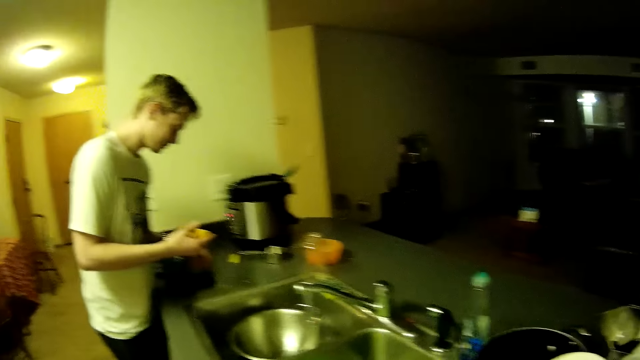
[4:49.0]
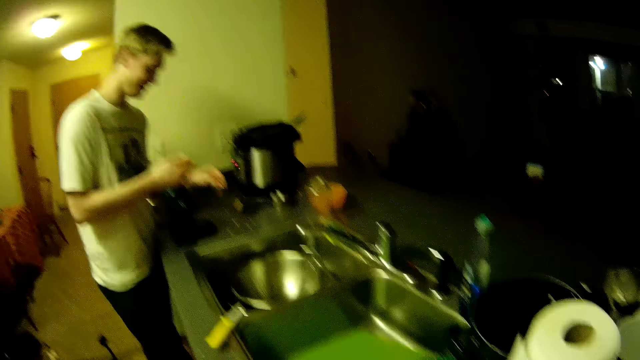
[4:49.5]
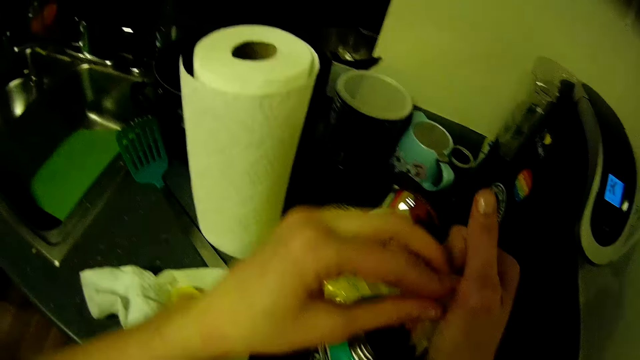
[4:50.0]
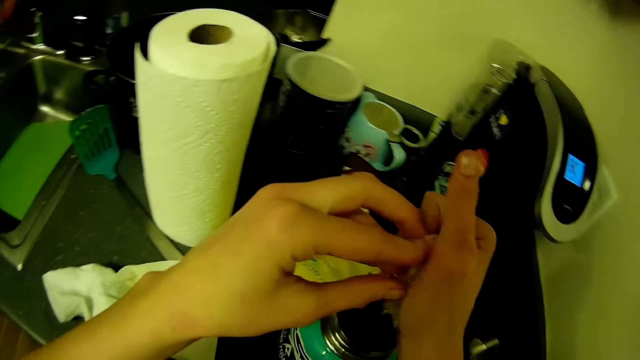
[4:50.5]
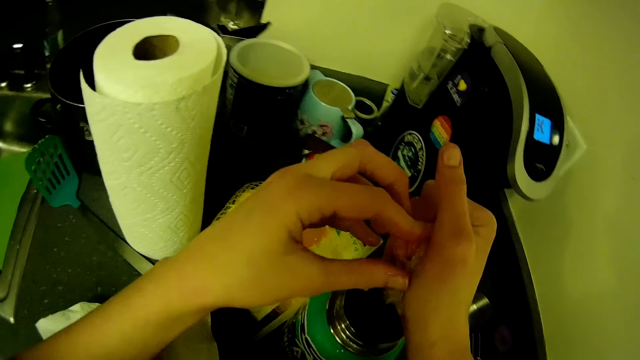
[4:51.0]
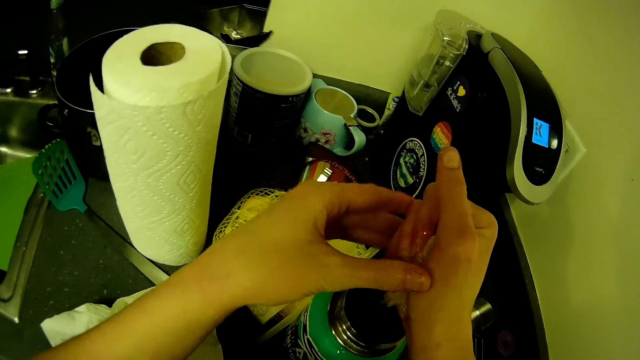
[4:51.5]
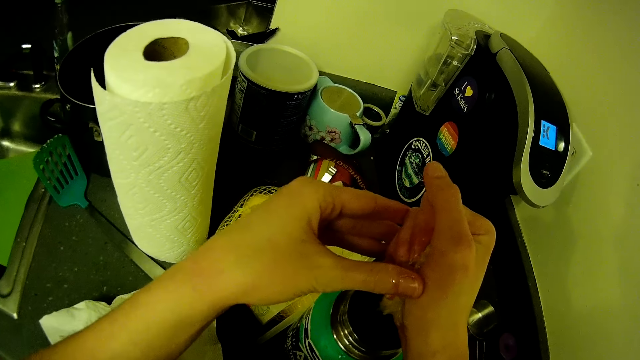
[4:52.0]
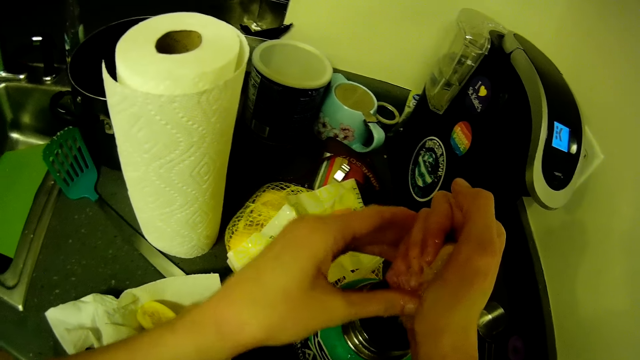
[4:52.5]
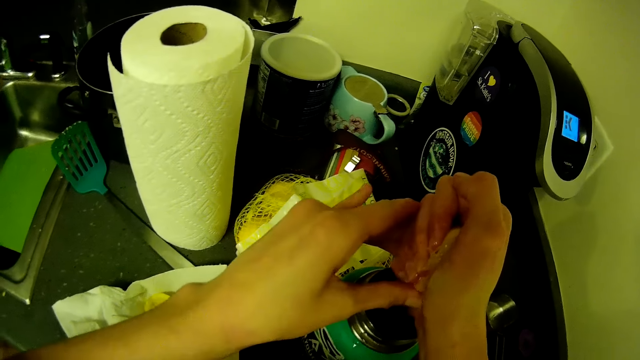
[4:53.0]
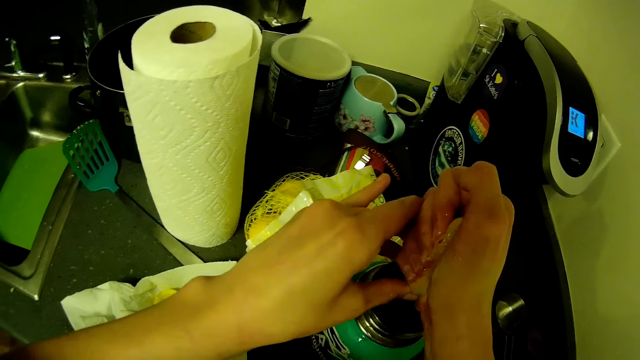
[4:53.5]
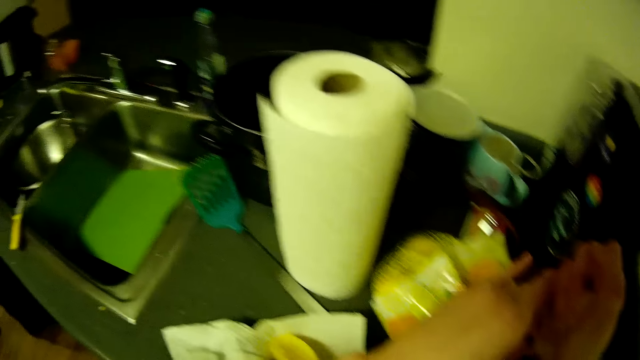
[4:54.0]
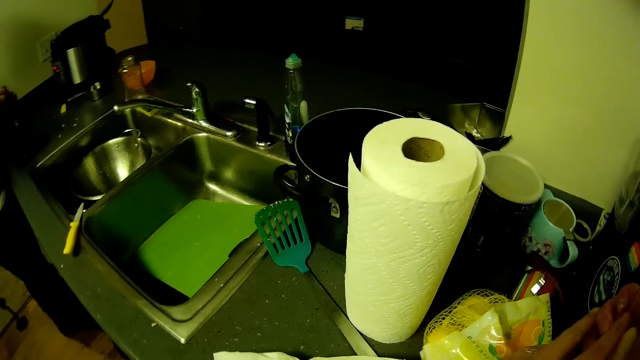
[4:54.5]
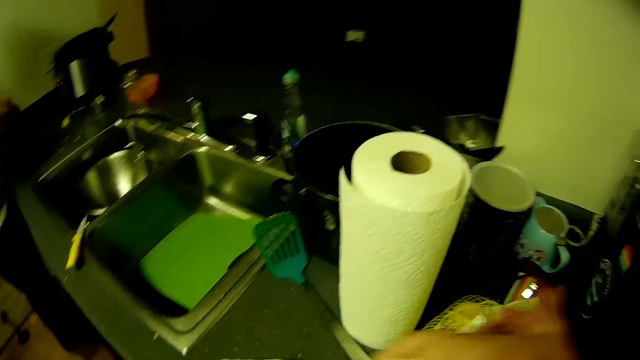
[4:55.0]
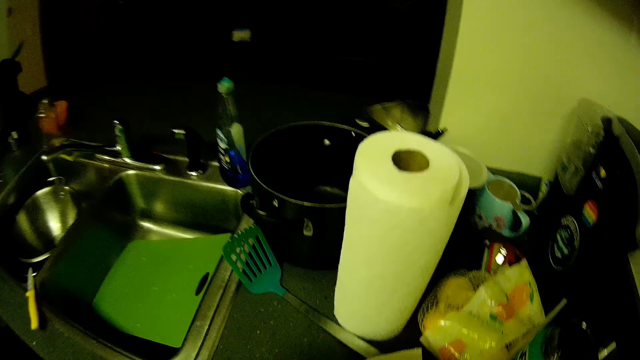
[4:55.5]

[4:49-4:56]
The man holds the lemon with his right hand and drops a lemon seed on the kitchen countertop with his left hand. The camera wearer squeezes juice from the lemon into the water bottle with both hands. They drop the lemon on the kitchen countertop with both hands.

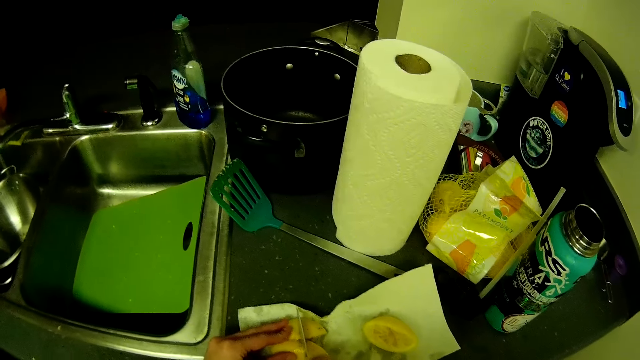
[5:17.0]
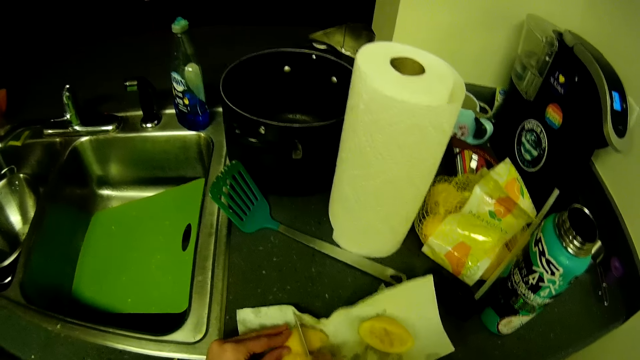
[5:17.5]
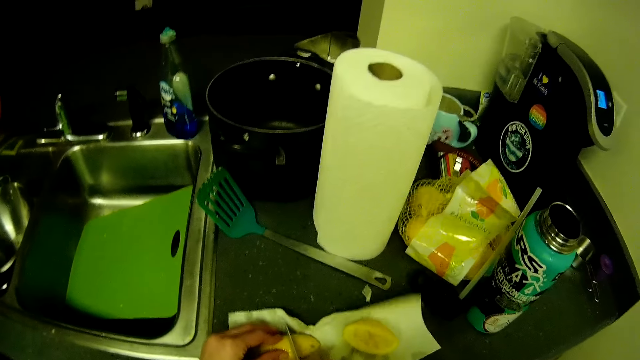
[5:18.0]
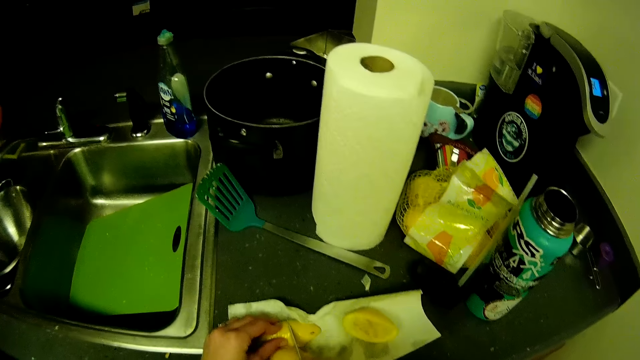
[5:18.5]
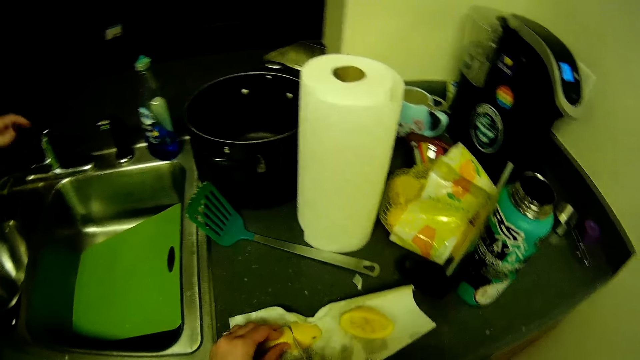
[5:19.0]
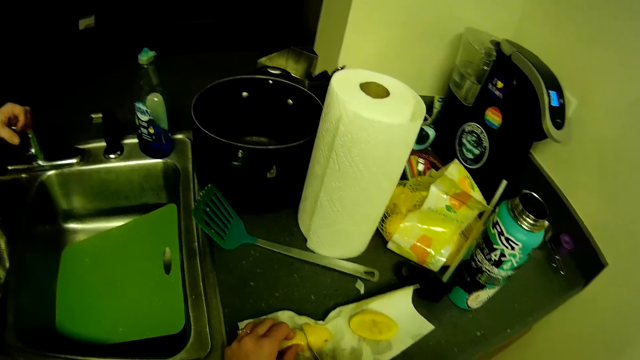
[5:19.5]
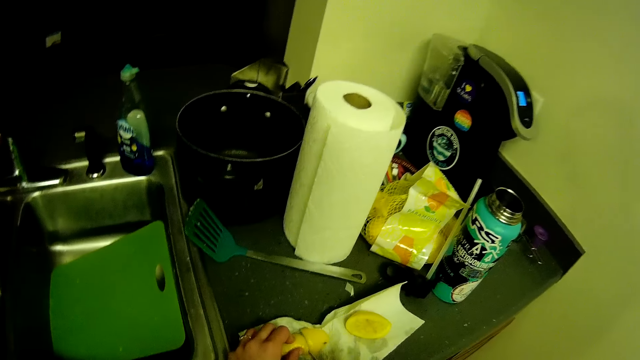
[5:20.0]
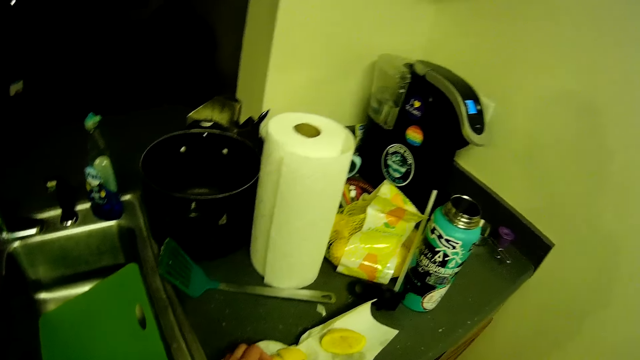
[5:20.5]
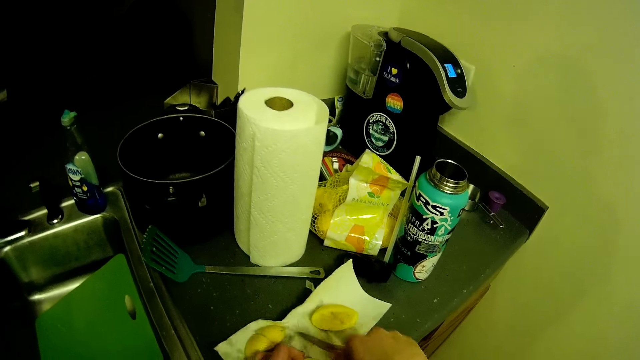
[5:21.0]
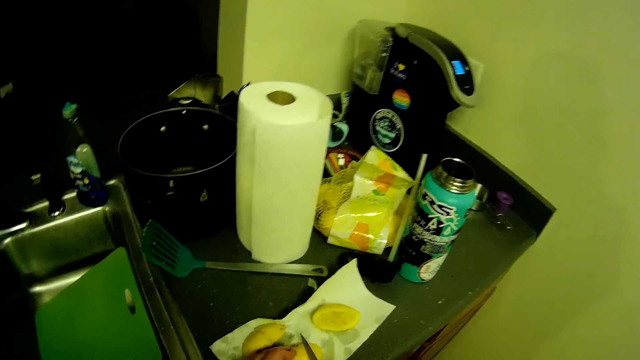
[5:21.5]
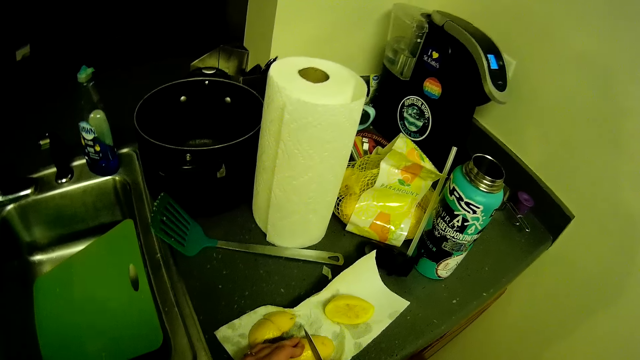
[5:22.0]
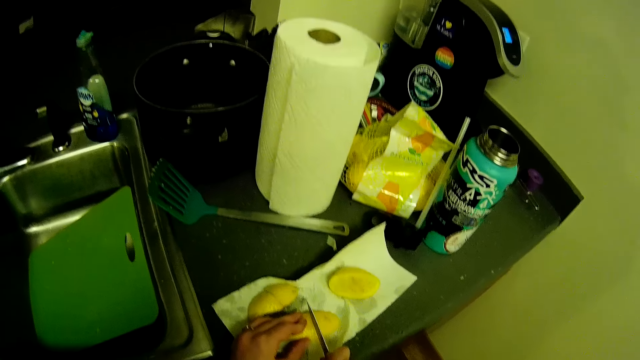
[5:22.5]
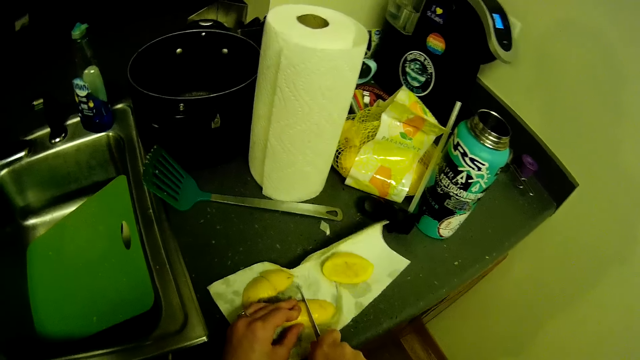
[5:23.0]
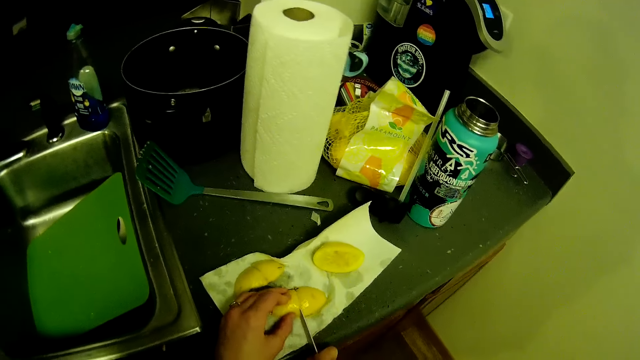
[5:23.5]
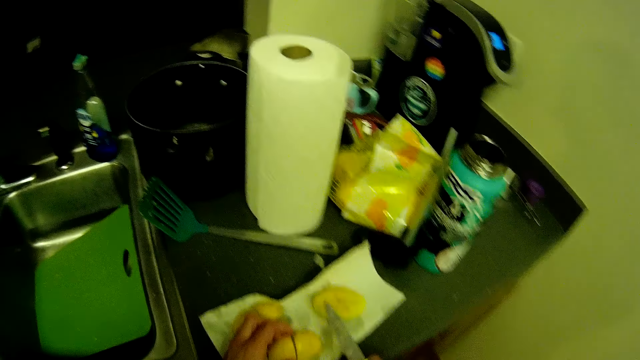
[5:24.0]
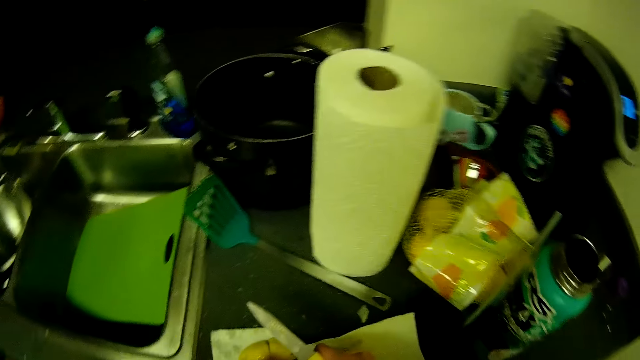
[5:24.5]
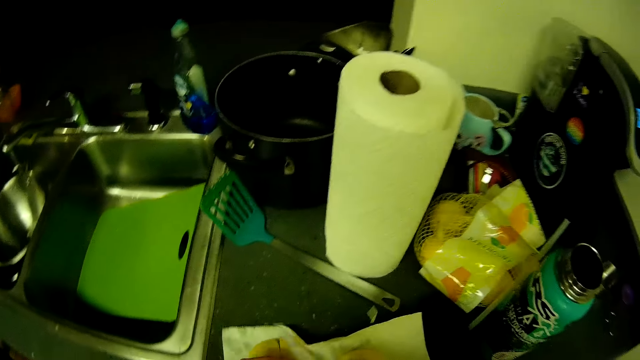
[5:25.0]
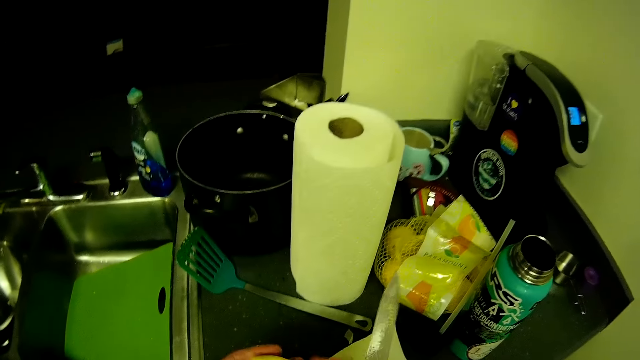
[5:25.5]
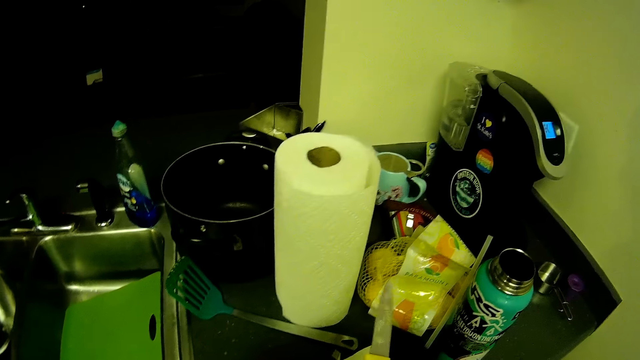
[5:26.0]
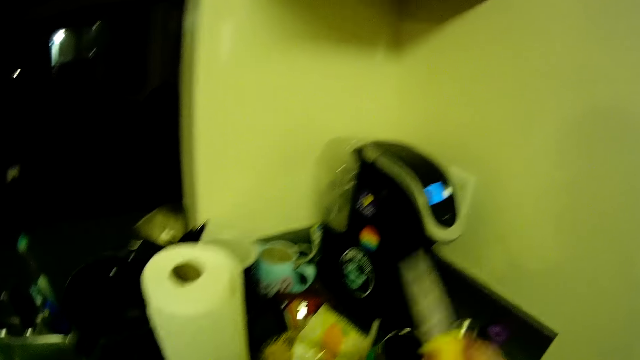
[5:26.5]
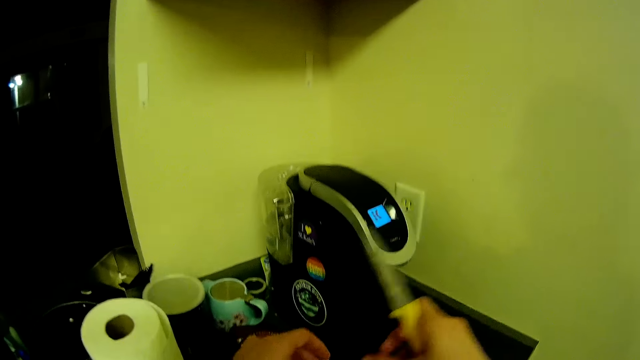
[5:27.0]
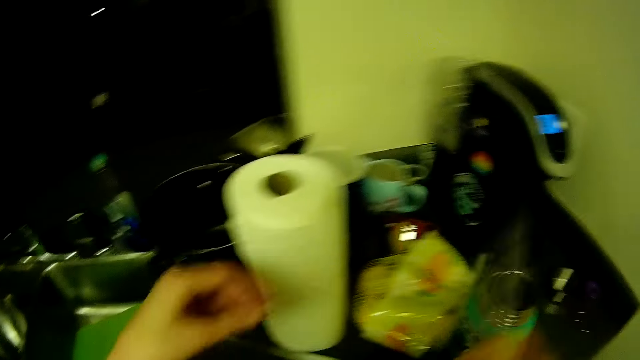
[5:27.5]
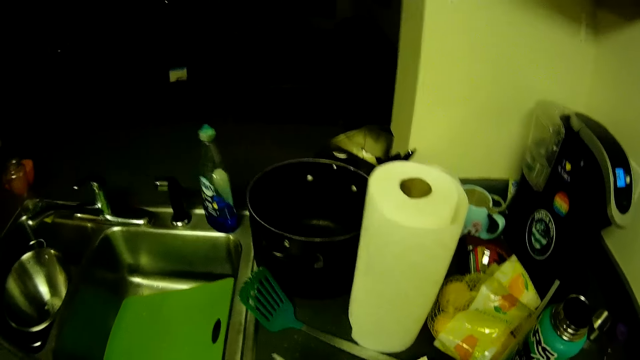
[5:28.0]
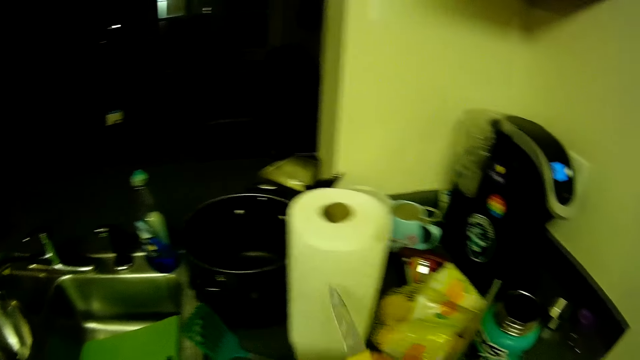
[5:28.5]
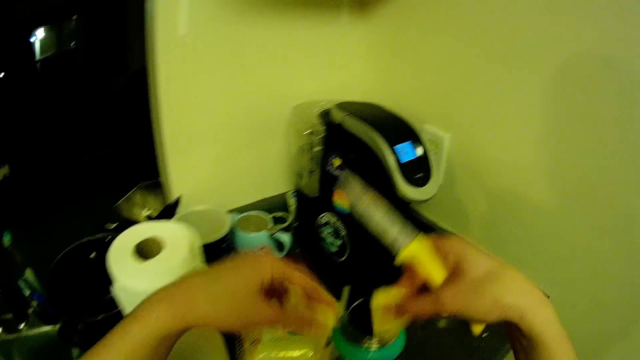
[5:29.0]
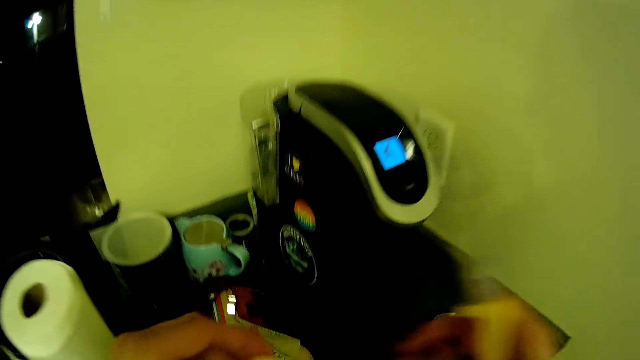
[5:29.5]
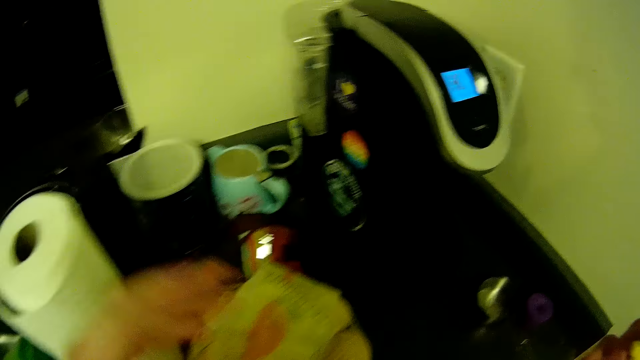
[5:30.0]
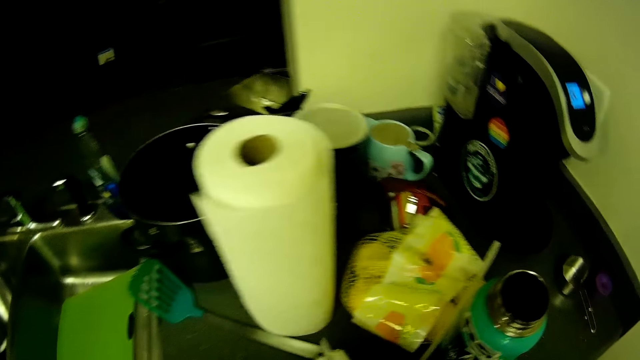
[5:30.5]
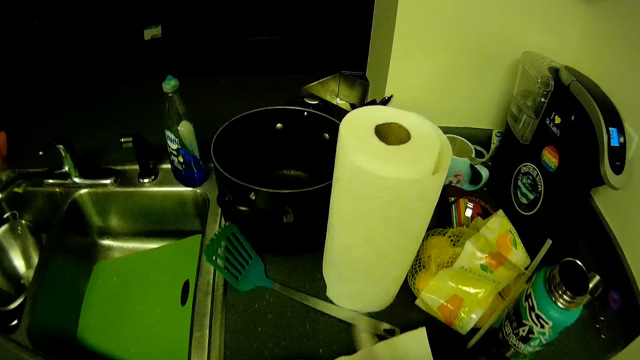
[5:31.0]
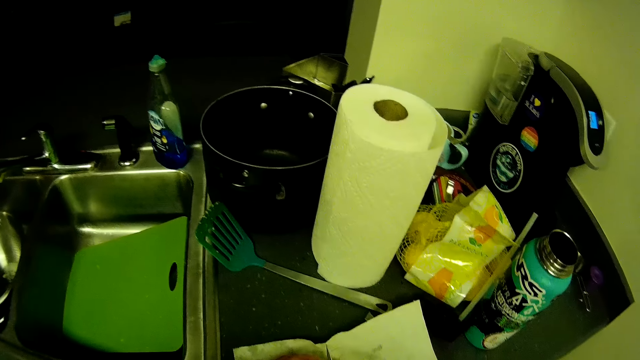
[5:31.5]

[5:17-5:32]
The man opens a tap in the washing sink with his left hand. The camera wearer picks up the sliced lemon on the kitchen countertop with both hands. They drop the sliced lemon inside the water bottle with both hands. They drop the sliced lemon inside the water bottle again.
